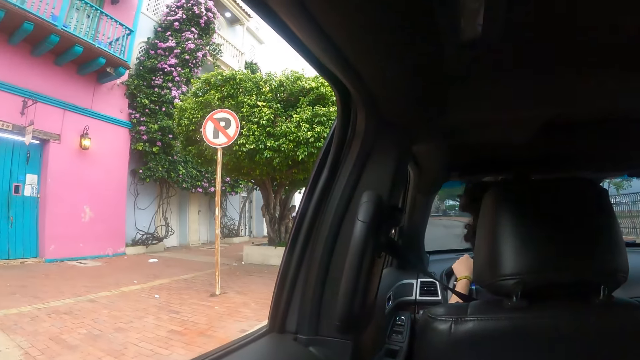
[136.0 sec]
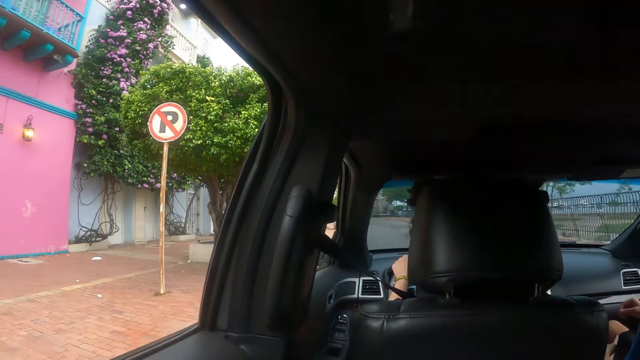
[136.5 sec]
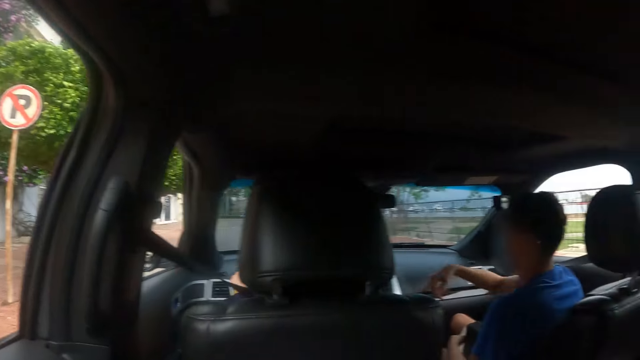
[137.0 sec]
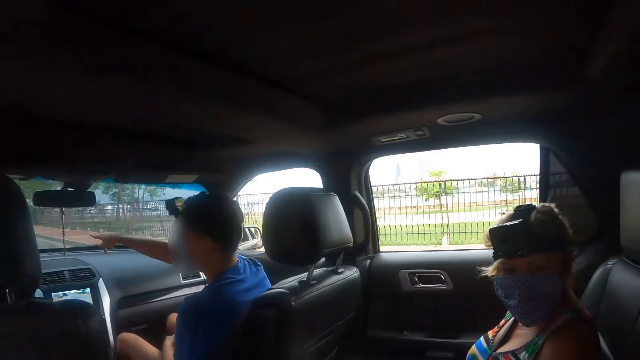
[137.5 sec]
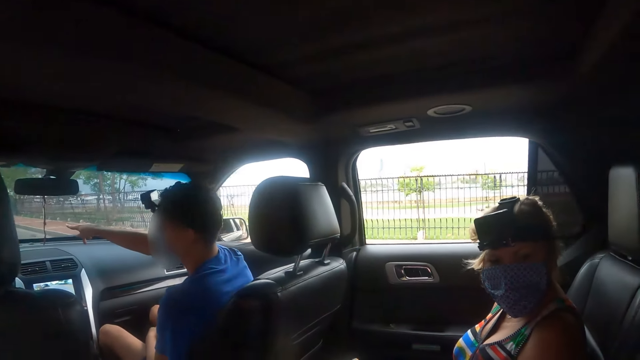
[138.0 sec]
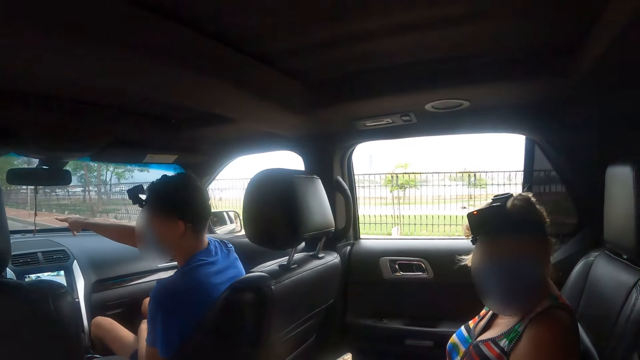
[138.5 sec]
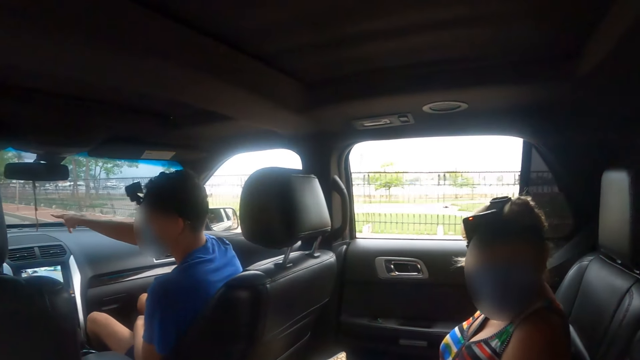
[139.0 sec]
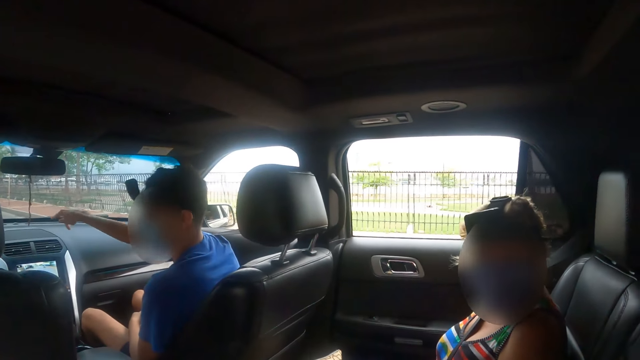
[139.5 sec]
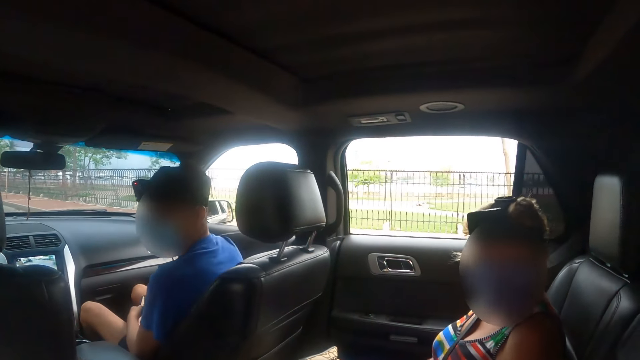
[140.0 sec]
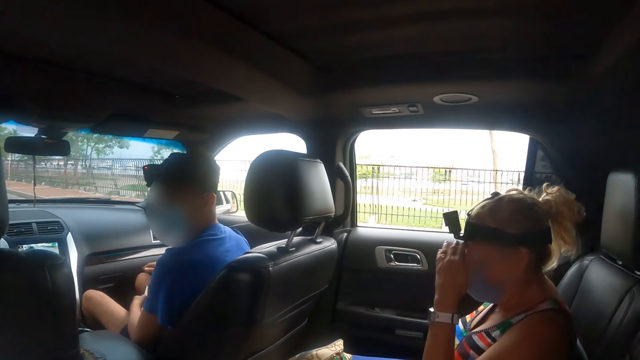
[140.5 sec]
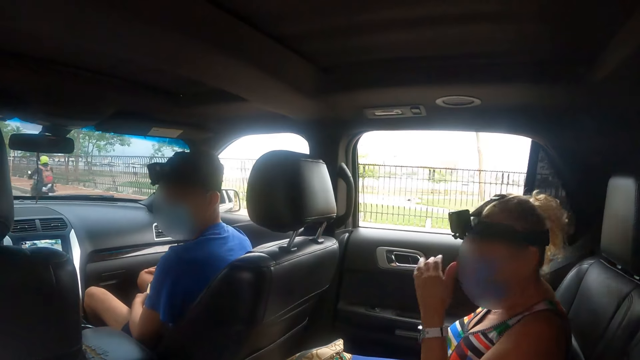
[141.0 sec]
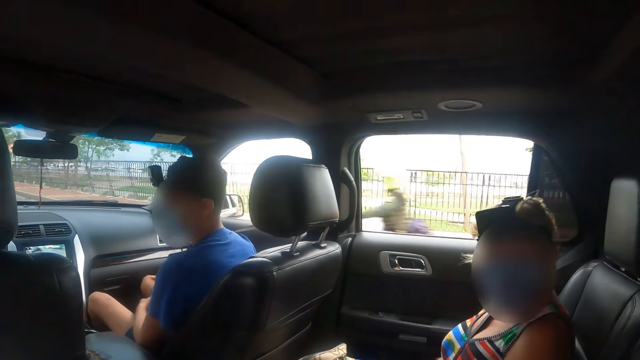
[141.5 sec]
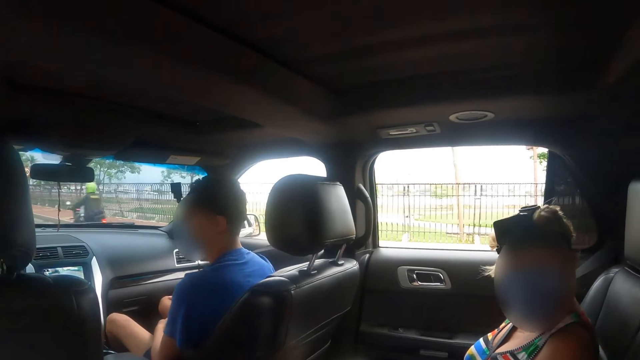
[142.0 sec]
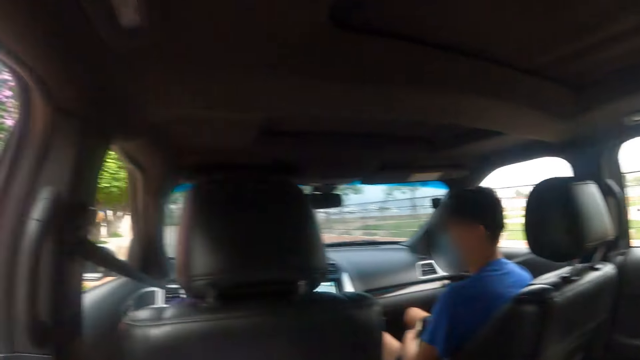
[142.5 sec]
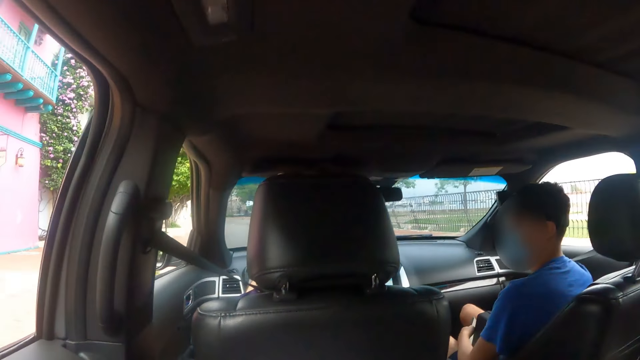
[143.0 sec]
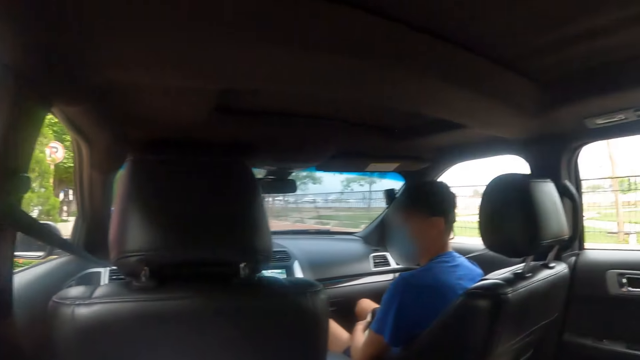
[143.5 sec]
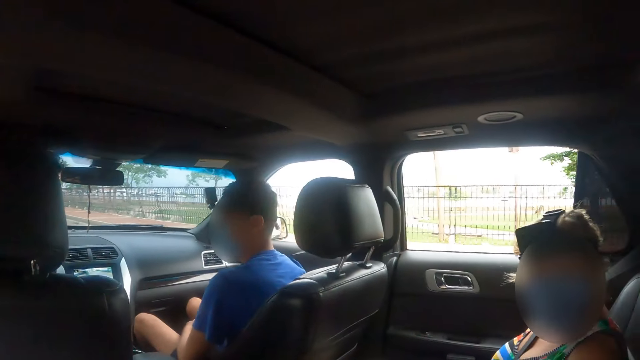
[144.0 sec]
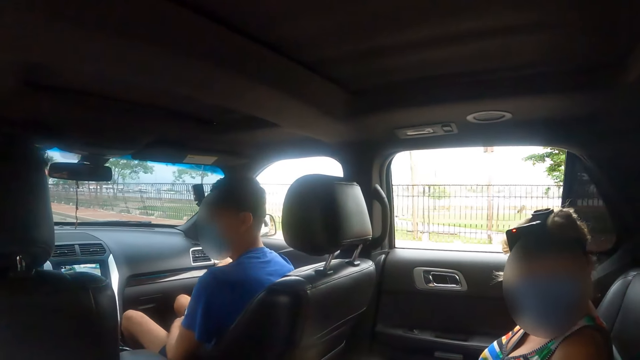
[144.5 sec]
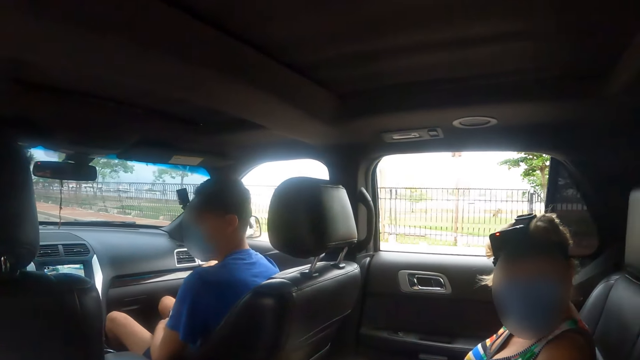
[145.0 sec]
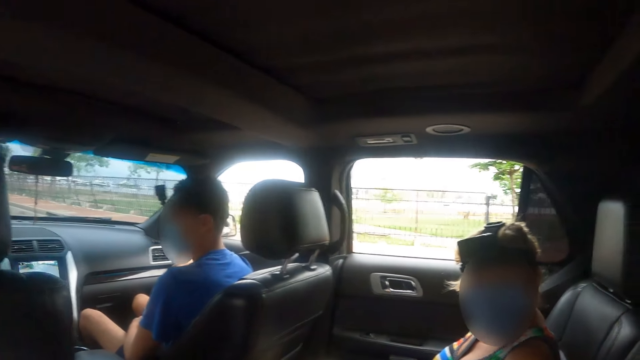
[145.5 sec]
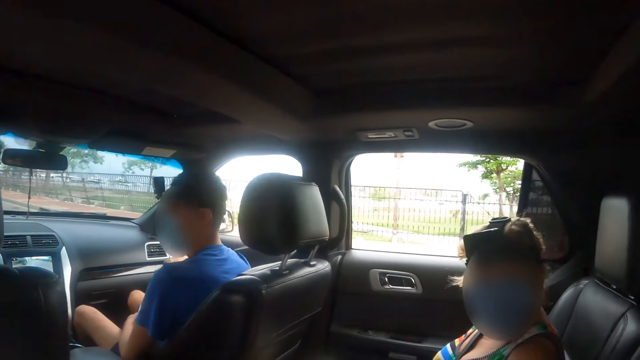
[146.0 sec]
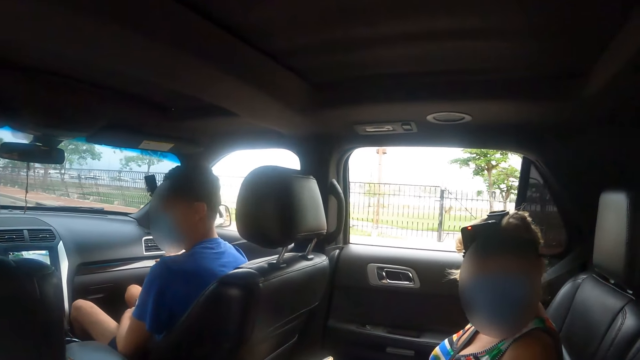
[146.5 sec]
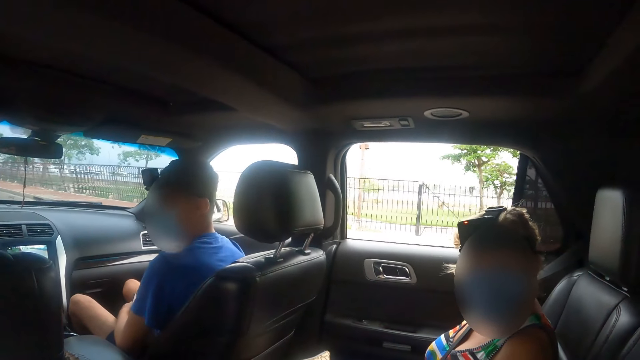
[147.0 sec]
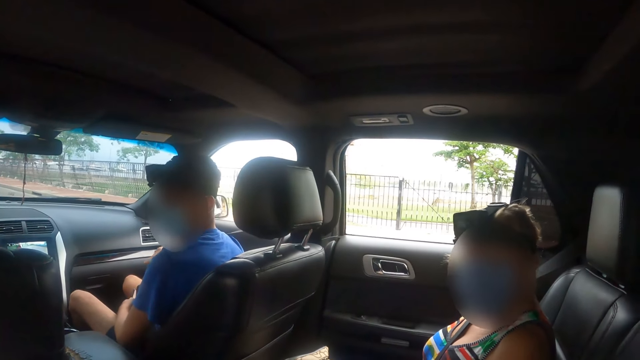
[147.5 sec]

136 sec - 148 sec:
The camera wearer faces his opposite side.

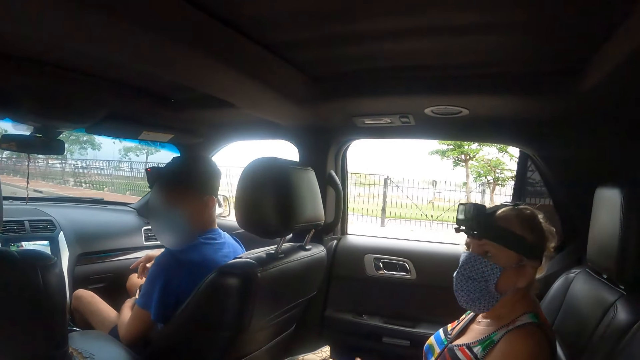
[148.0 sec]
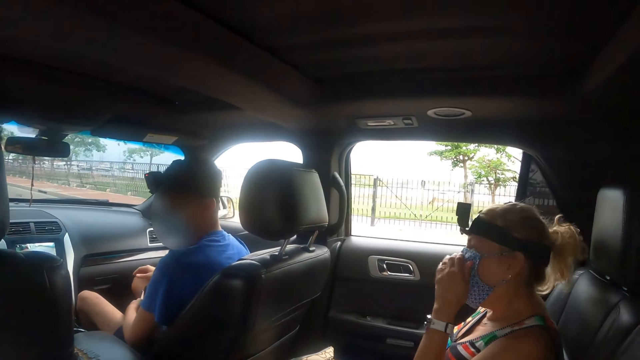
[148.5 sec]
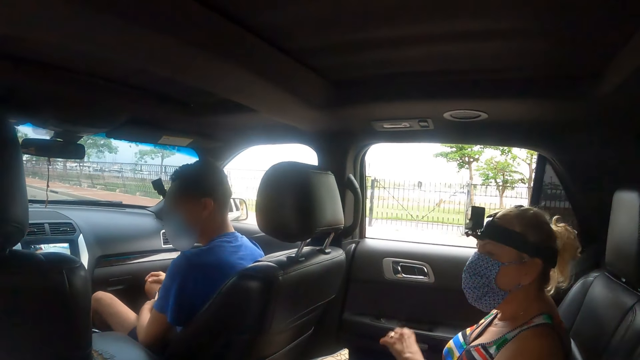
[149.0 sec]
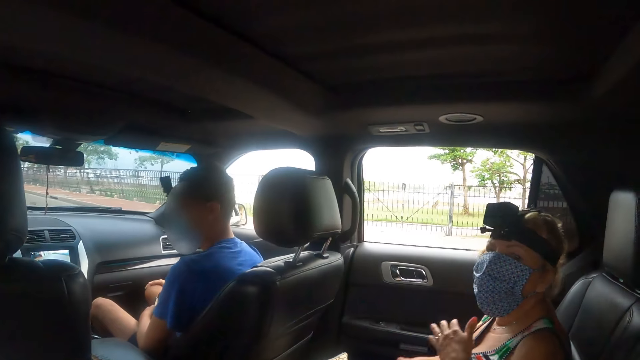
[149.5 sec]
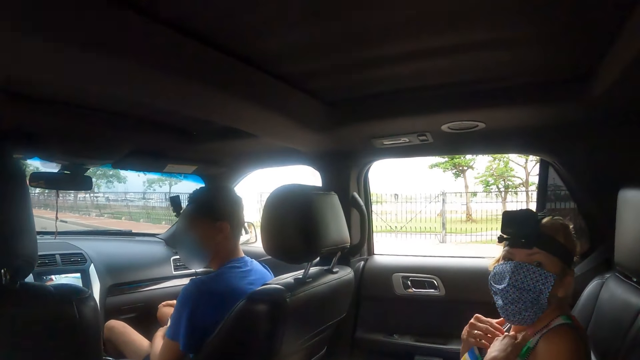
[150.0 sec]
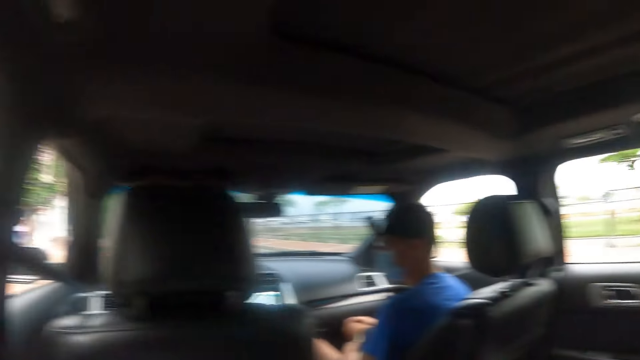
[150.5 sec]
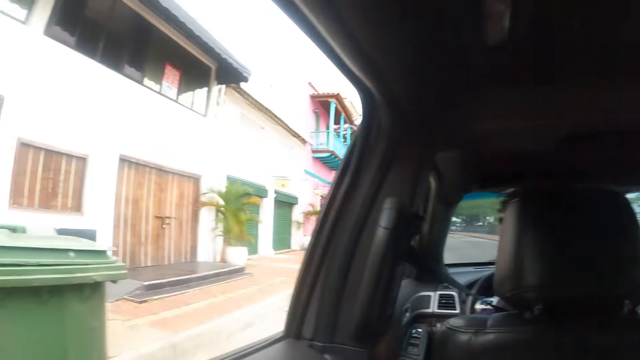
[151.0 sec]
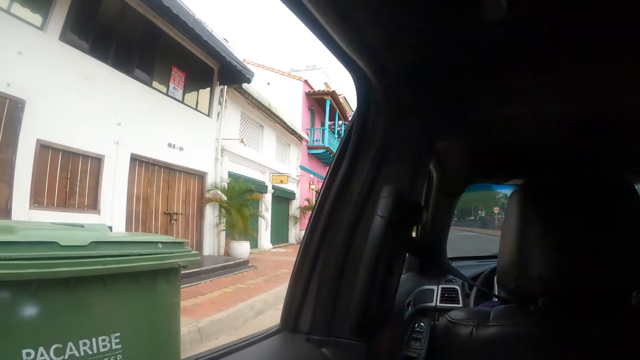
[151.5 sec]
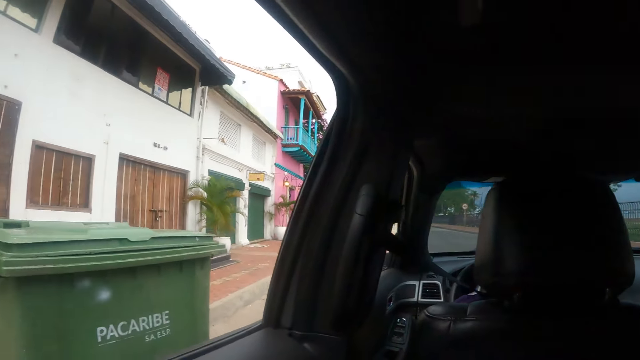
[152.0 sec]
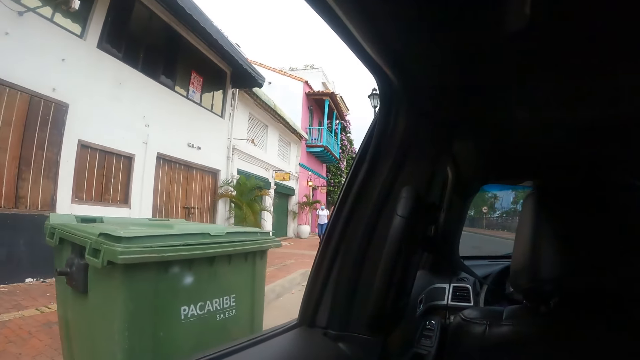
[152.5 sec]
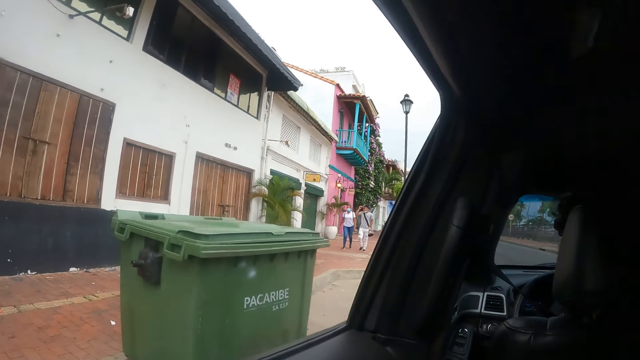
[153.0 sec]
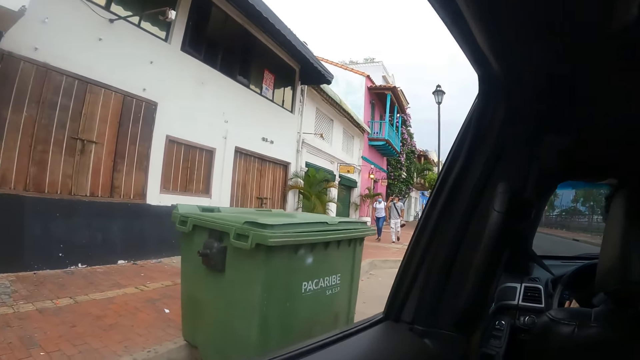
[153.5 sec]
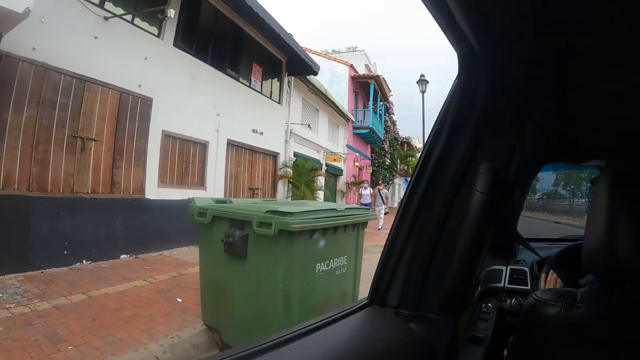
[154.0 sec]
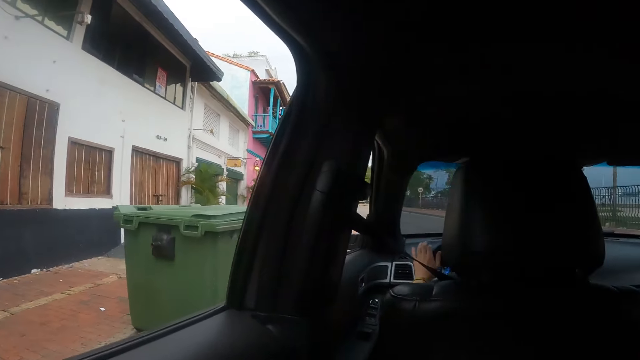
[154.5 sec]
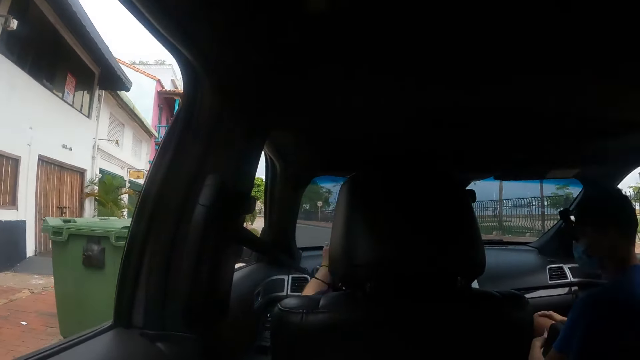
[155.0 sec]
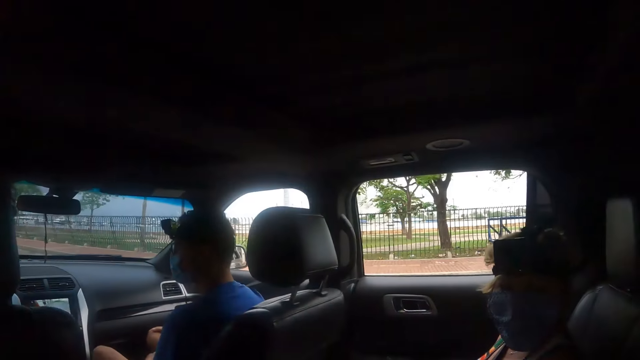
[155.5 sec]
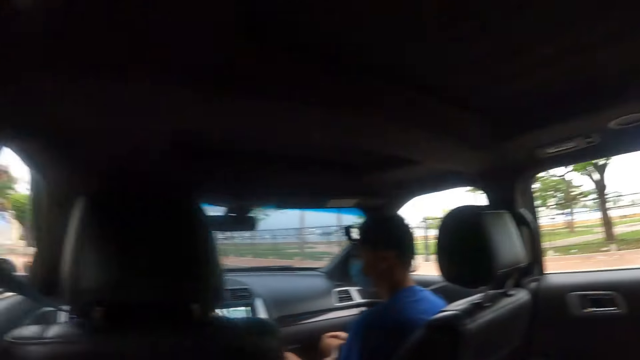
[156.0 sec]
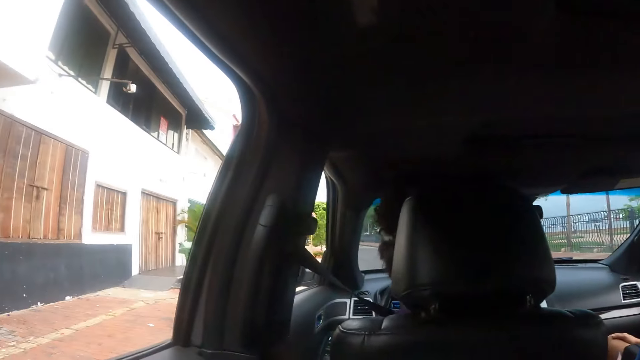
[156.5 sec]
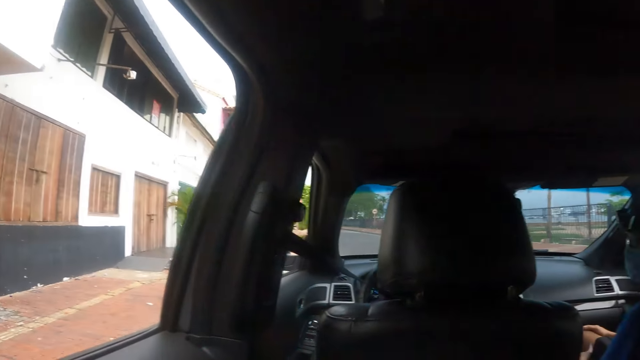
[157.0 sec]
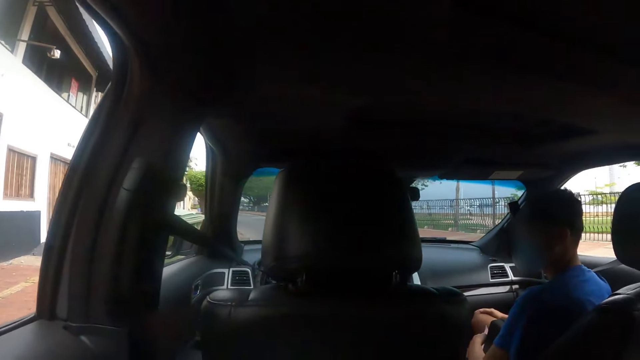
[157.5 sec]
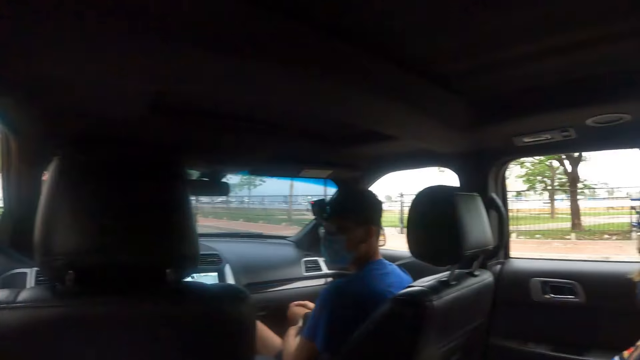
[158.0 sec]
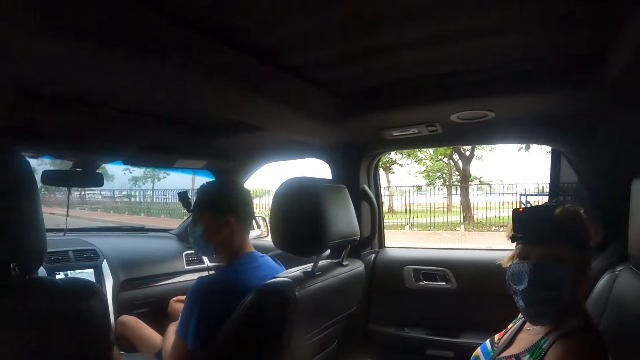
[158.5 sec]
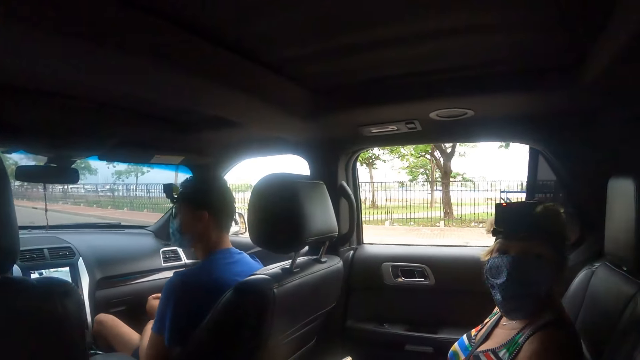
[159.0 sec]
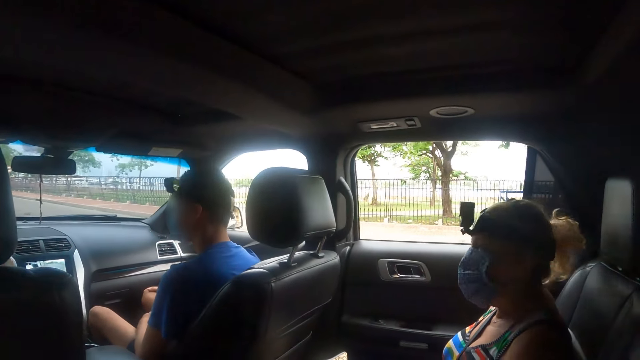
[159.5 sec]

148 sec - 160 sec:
The camera wearer looks out through the window.
